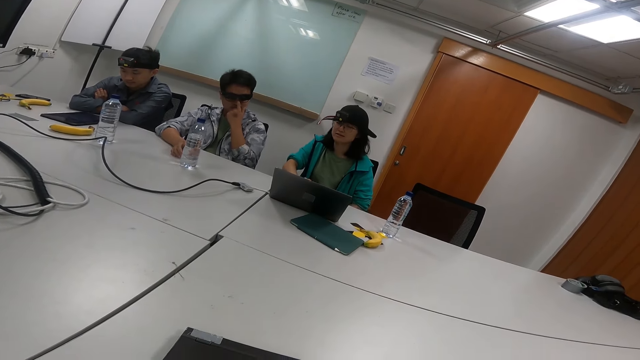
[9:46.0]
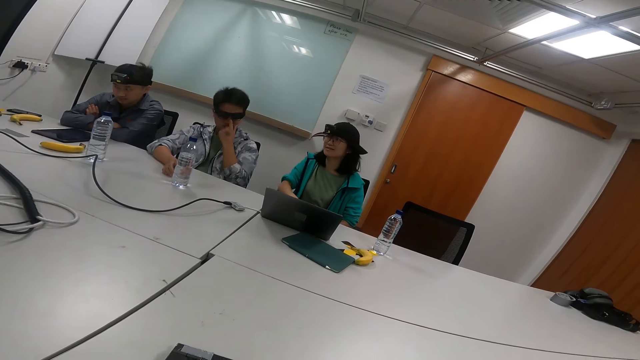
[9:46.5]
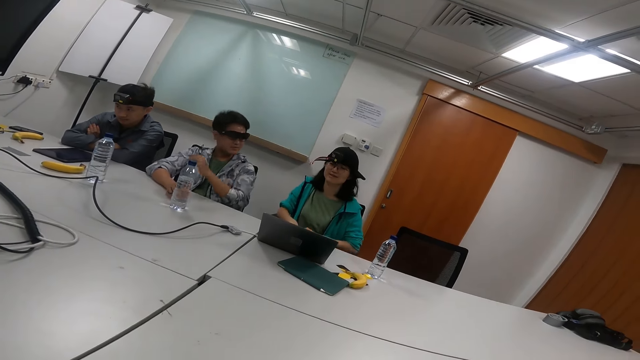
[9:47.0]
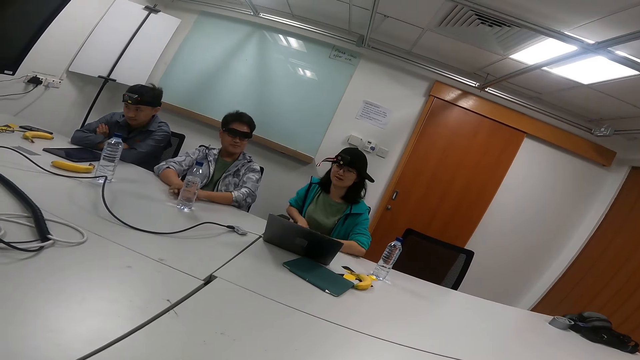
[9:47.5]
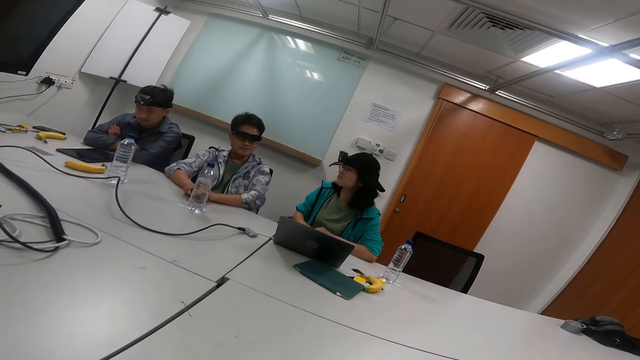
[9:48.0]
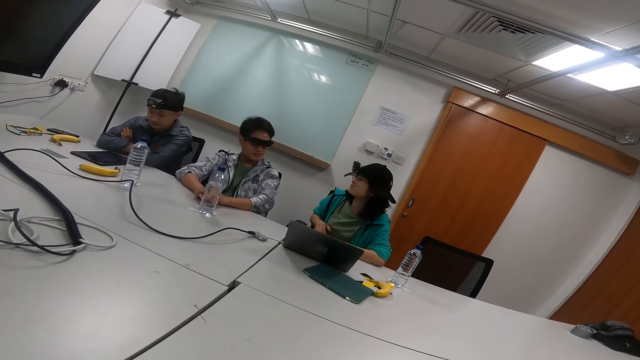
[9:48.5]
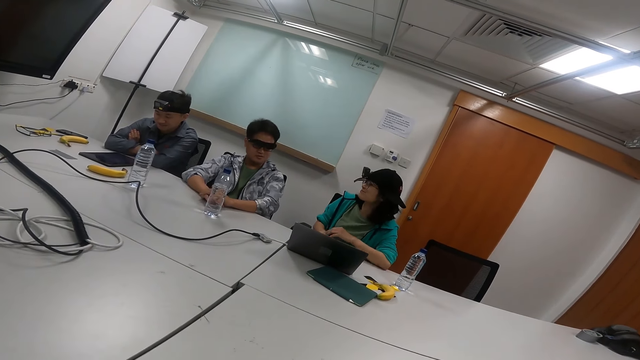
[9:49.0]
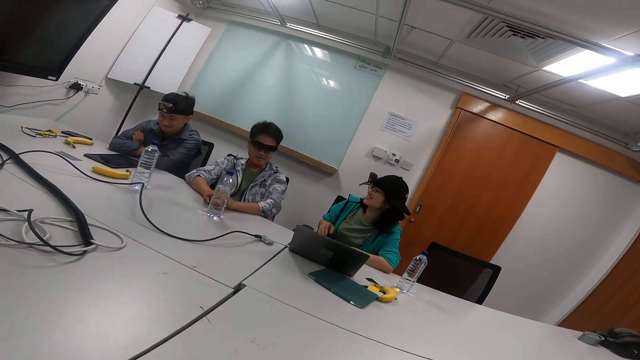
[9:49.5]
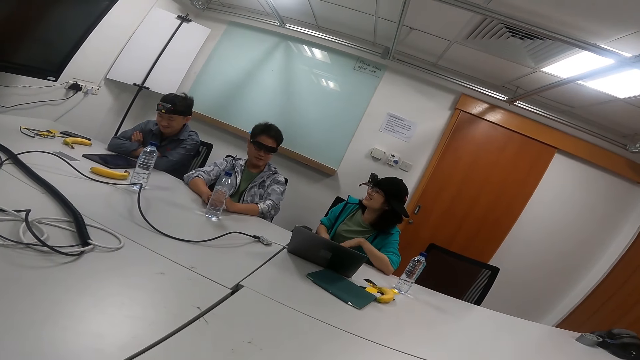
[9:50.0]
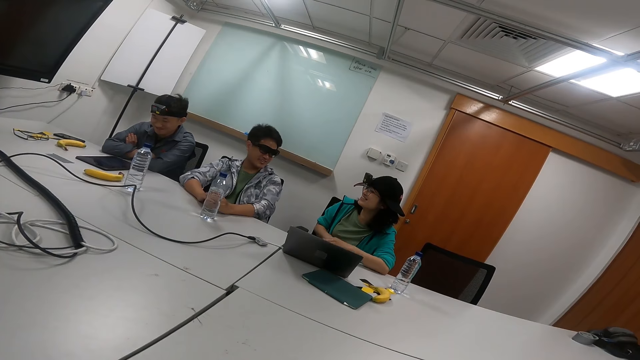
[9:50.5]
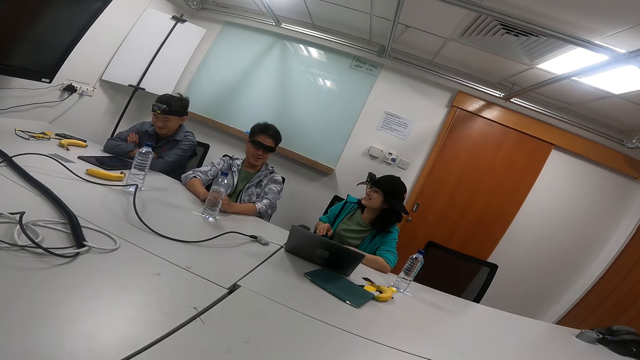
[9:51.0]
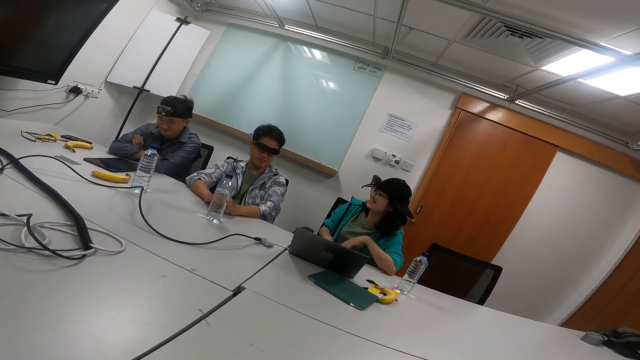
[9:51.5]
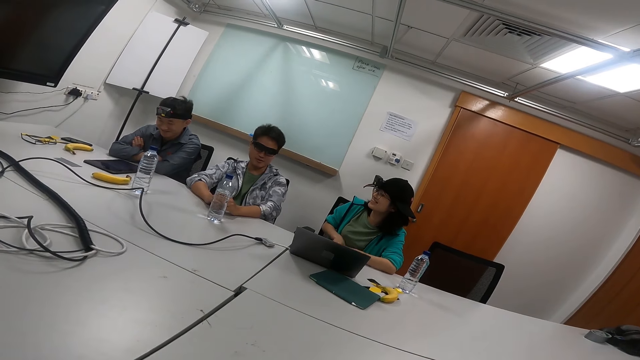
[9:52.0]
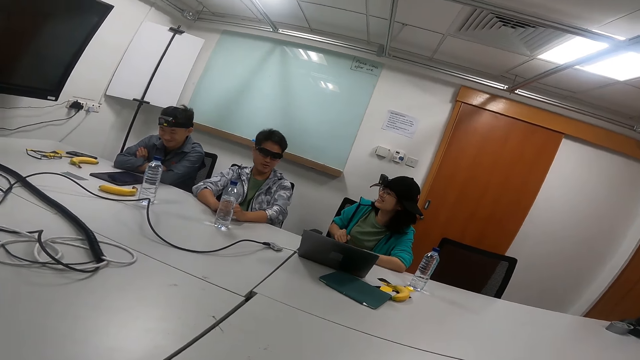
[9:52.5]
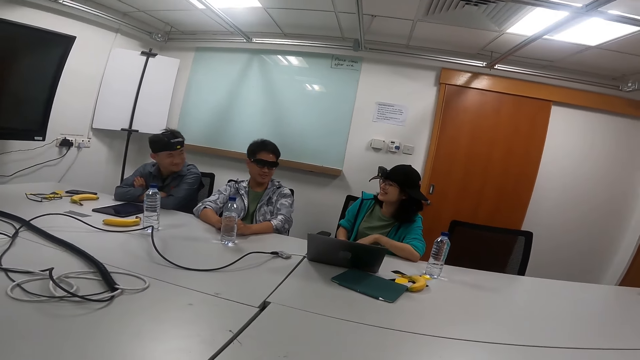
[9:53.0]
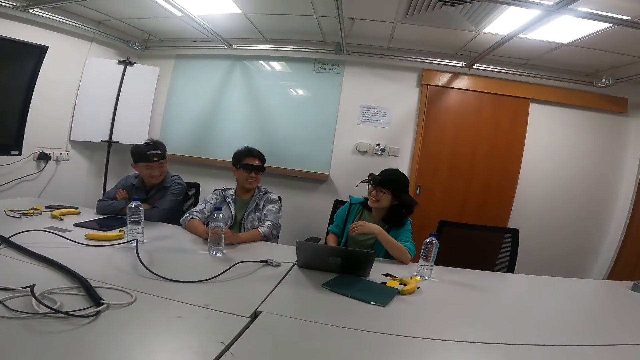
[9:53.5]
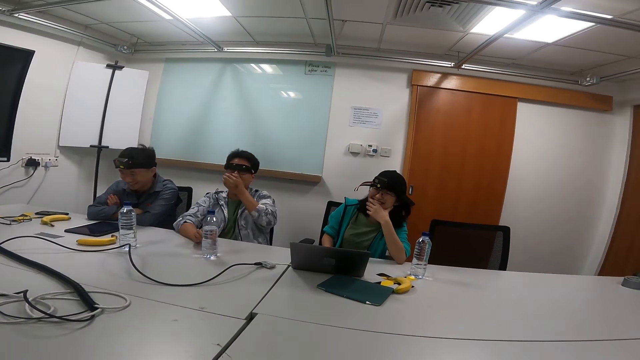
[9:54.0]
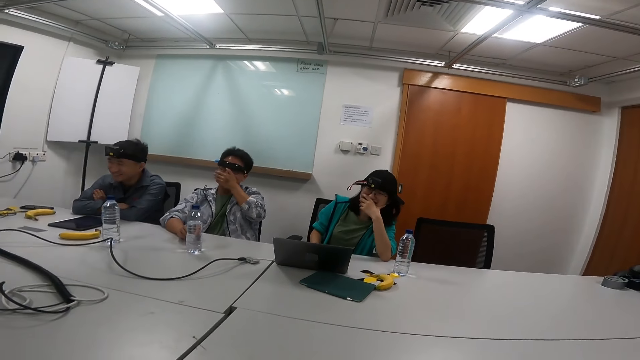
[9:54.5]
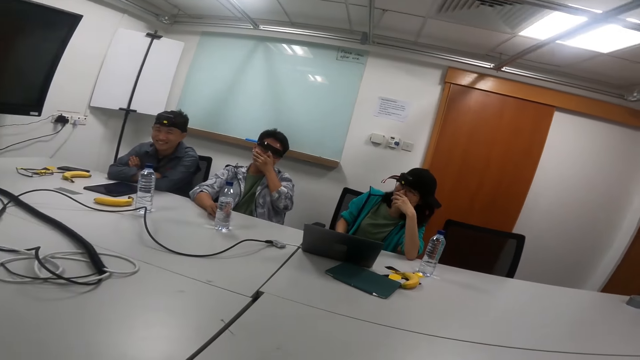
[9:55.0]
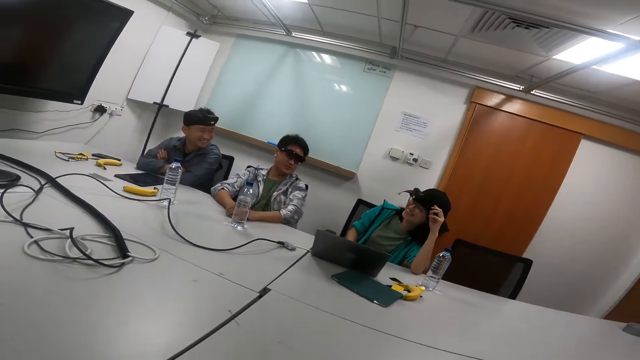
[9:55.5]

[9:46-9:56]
A person moves her hands. The person scrolls the laptop while talking. The person moves her hands repeatedly. The person moves her hands up and down. Another person talks to the first person.

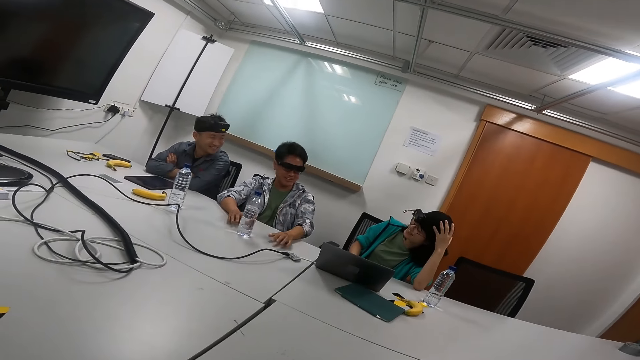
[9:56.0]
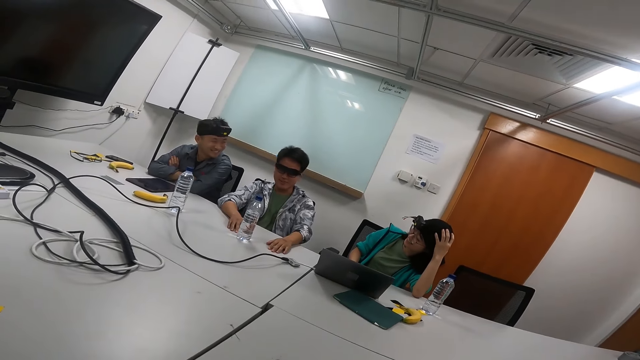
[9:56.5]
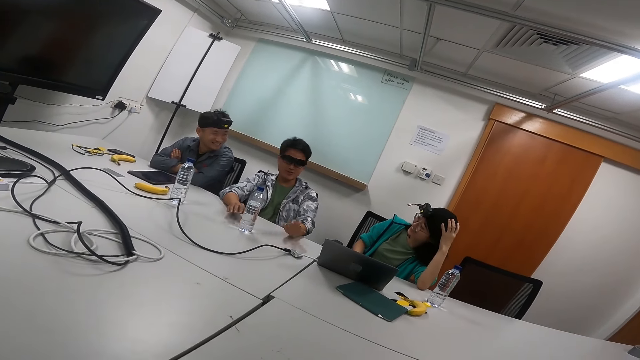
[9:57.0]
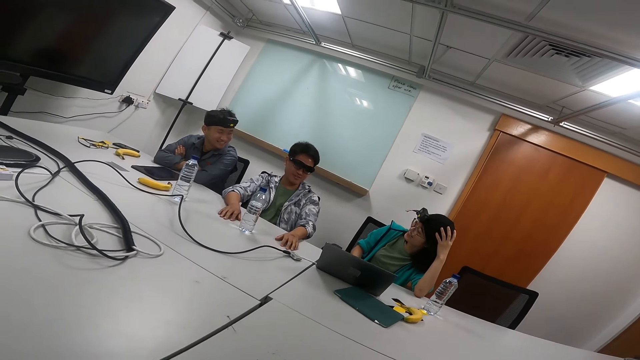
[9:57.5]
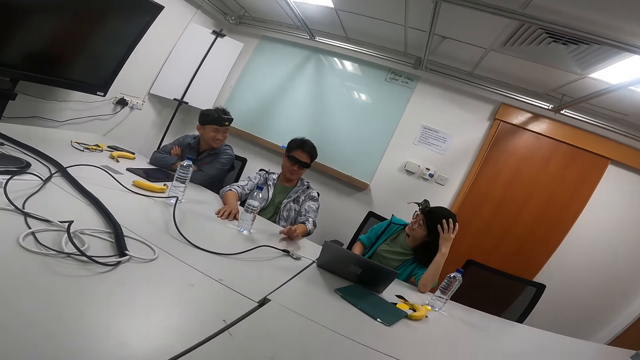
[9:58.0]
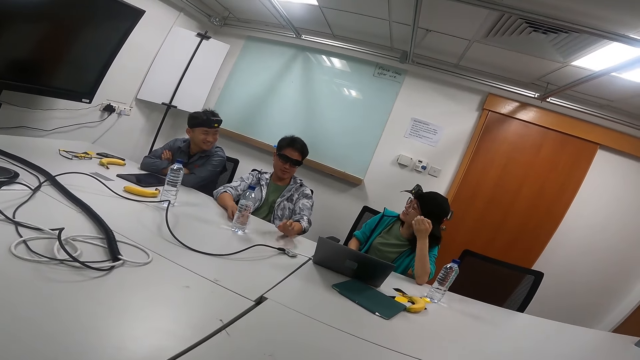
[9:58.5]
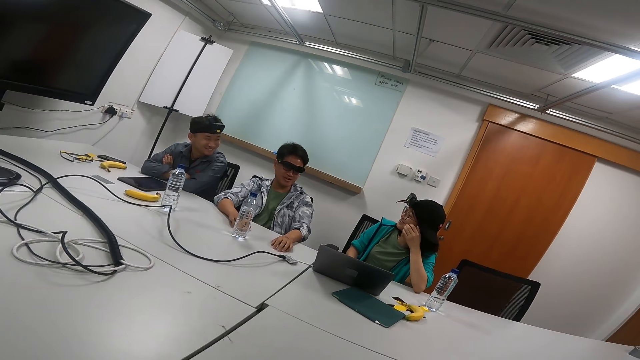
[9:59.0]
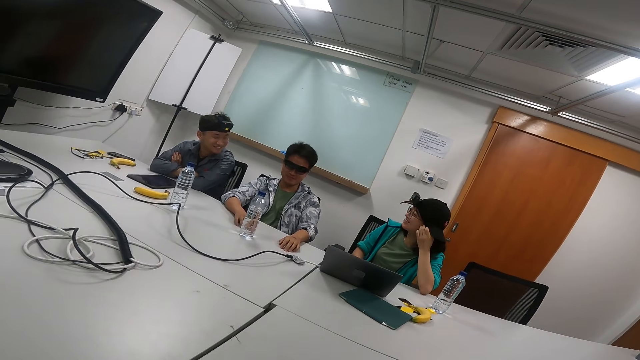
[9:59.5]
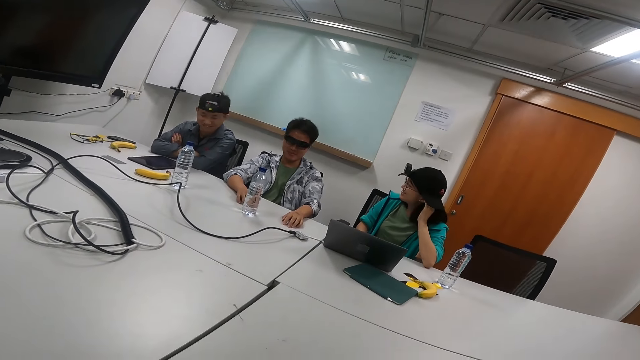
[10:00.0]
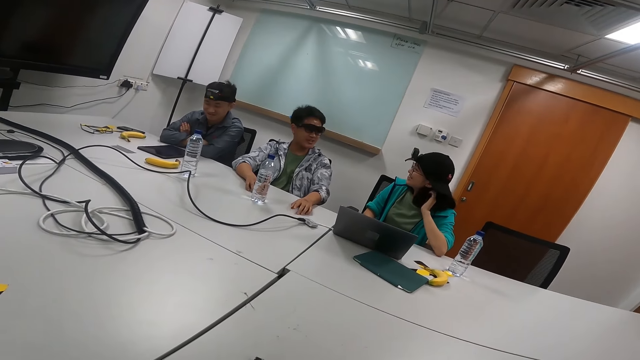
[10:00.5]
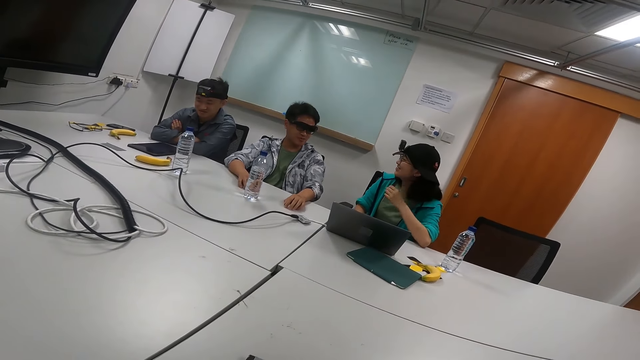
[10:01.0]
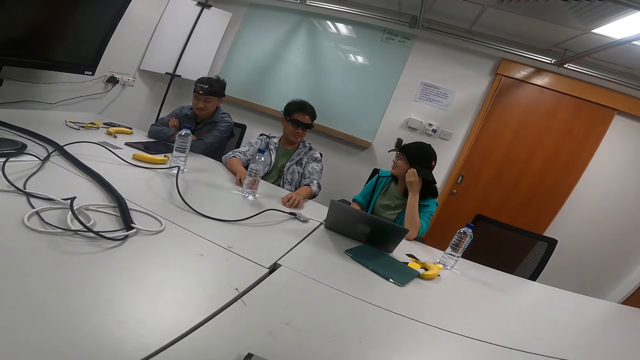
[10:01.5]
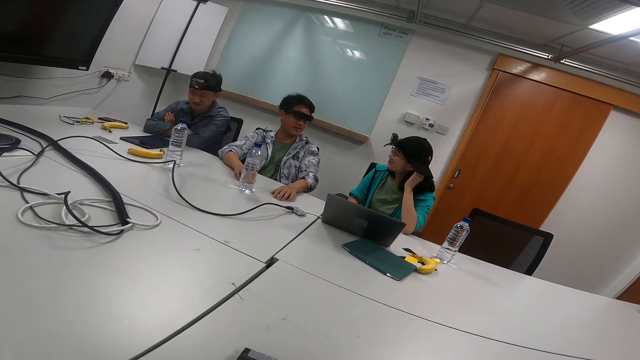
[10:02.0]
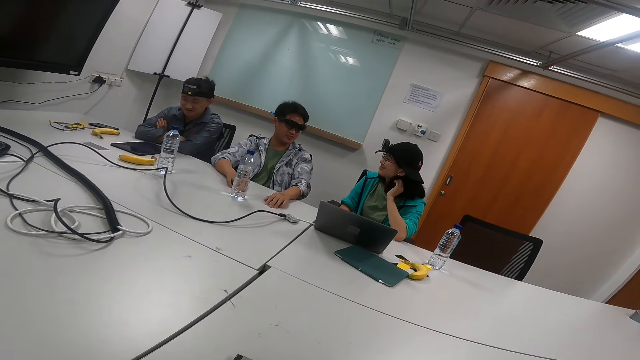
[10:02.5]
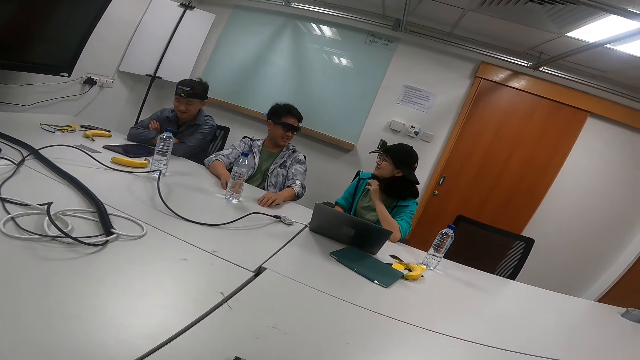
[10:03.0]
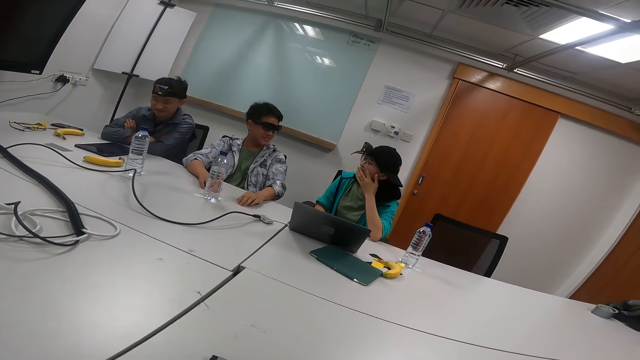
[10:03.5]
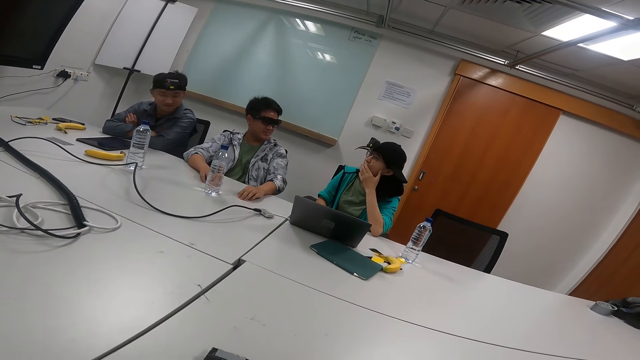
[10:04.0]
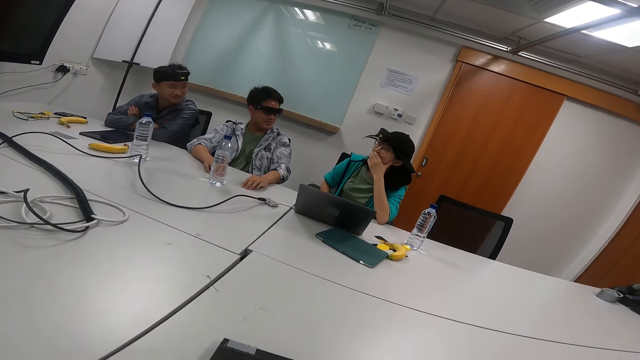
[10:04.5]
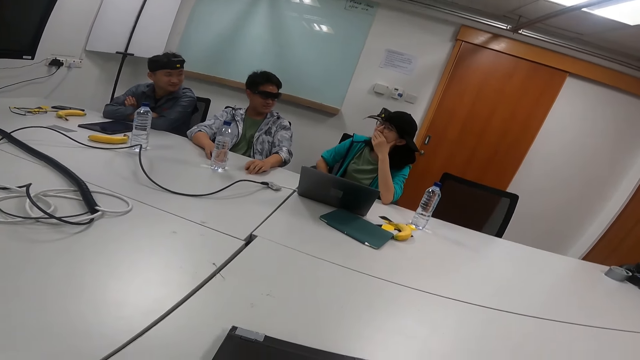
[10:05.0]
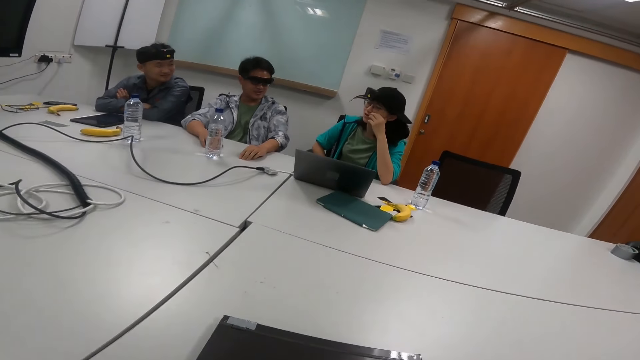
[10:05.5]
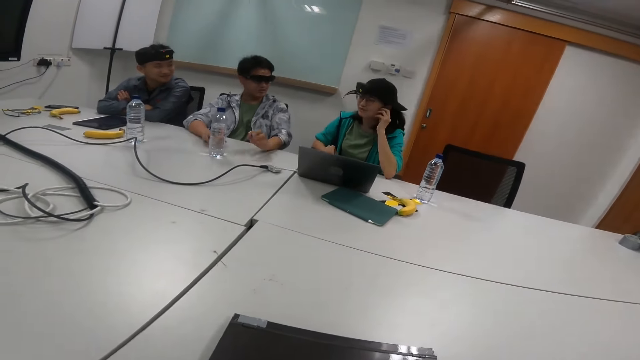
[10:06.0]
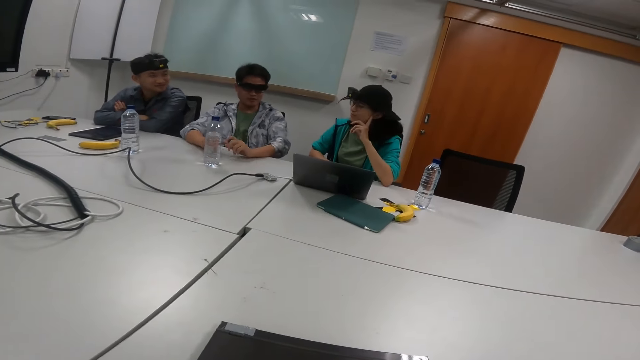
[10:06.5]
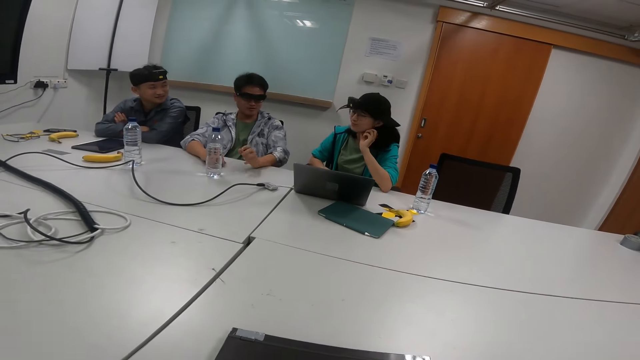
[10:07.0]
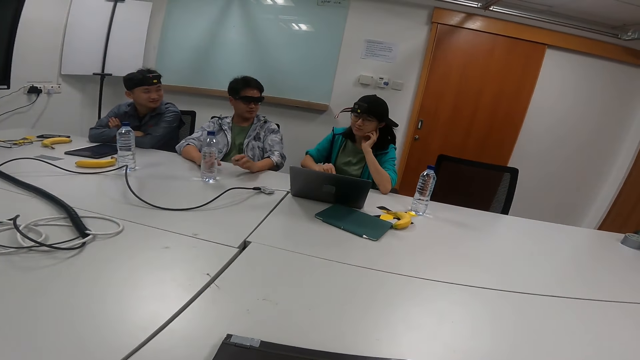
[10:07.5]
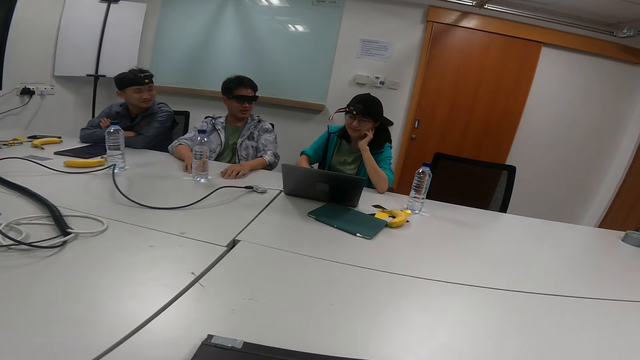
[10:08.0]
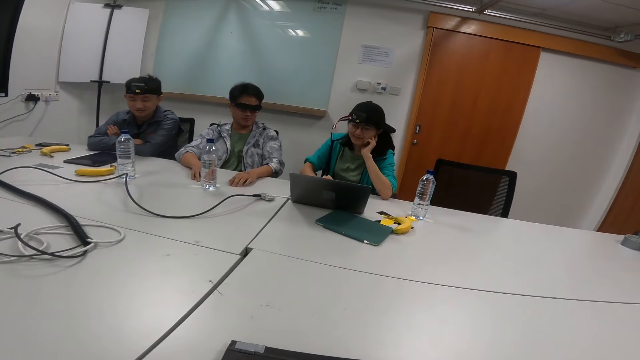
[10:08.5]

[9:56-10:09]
A person moves her hands. The person moves her hands again. Another person moves his hands up and down. The first person moves her hands repeatedly.
